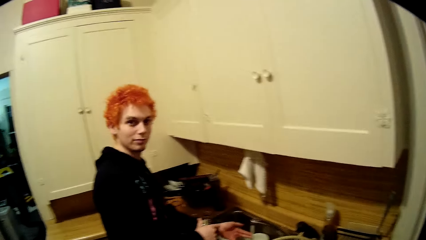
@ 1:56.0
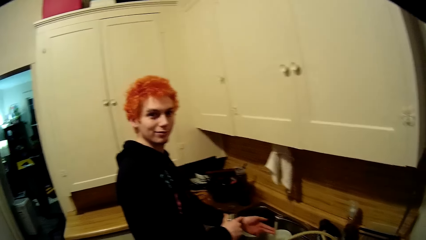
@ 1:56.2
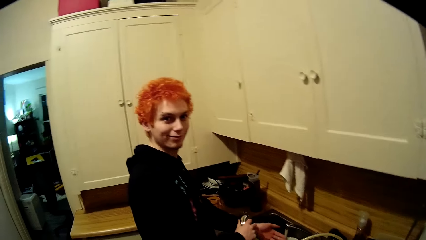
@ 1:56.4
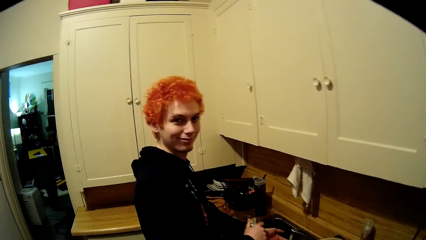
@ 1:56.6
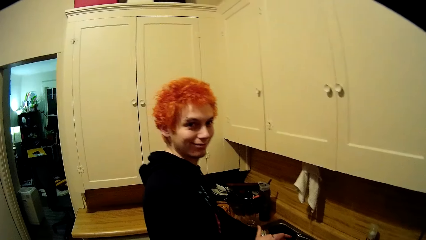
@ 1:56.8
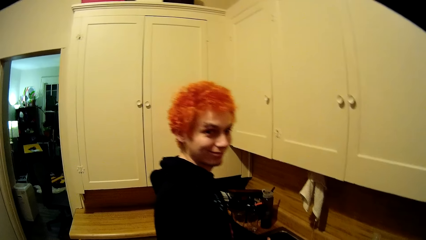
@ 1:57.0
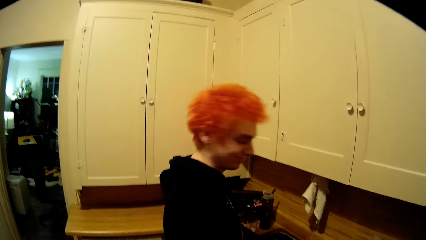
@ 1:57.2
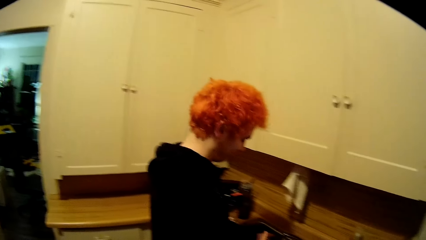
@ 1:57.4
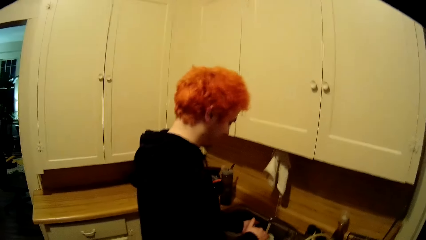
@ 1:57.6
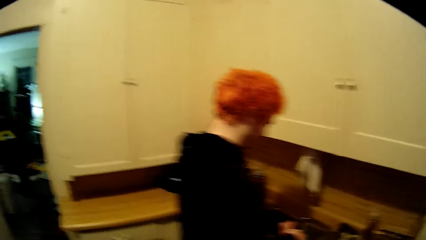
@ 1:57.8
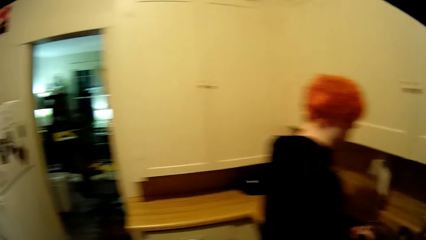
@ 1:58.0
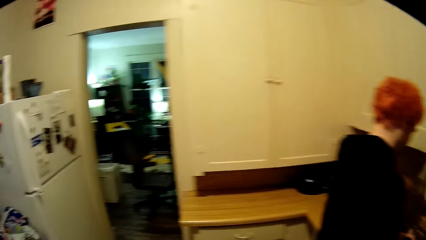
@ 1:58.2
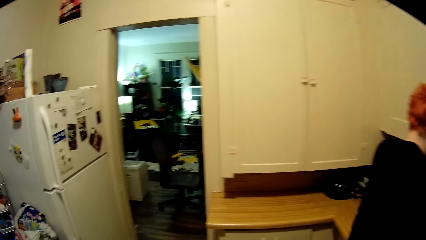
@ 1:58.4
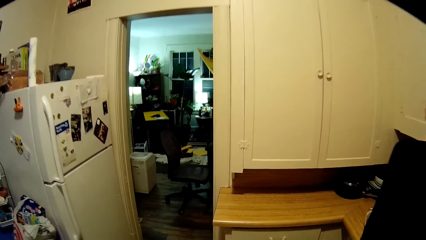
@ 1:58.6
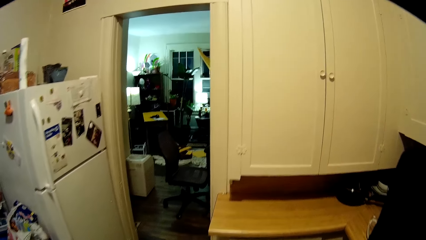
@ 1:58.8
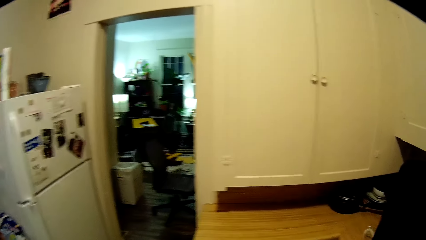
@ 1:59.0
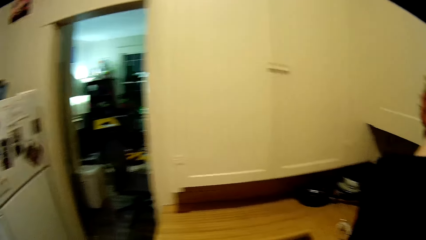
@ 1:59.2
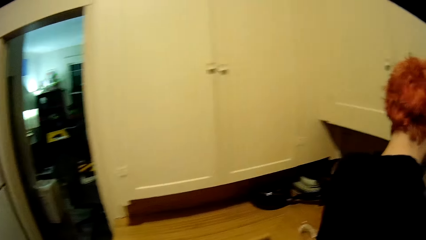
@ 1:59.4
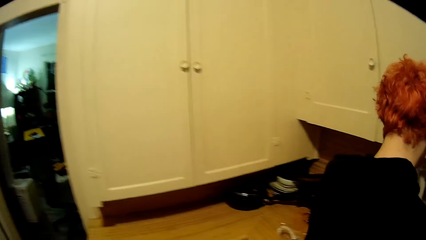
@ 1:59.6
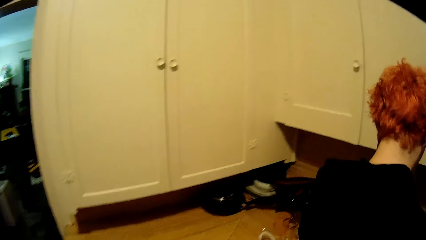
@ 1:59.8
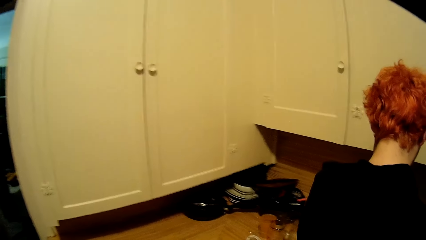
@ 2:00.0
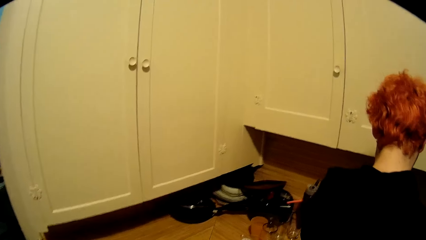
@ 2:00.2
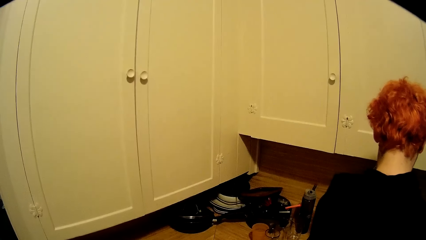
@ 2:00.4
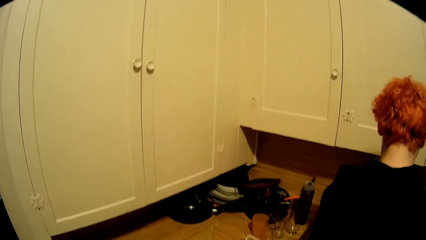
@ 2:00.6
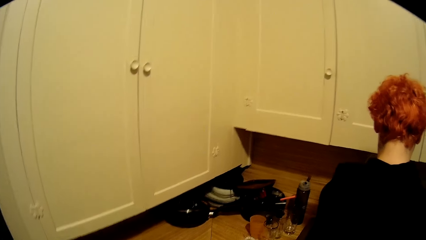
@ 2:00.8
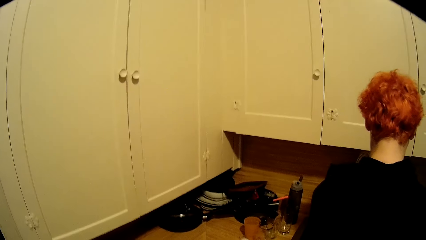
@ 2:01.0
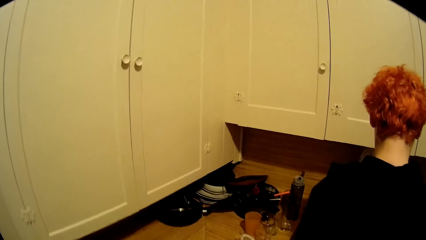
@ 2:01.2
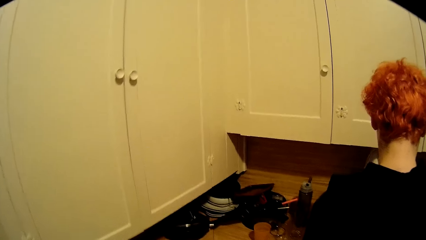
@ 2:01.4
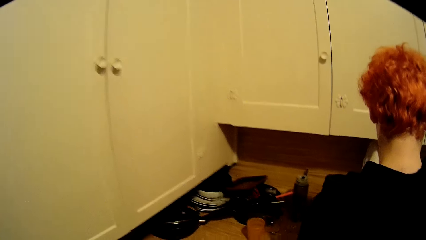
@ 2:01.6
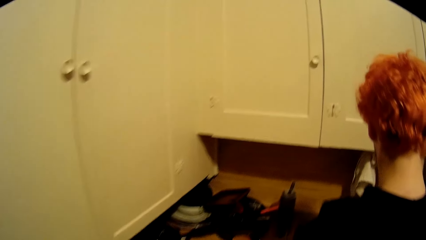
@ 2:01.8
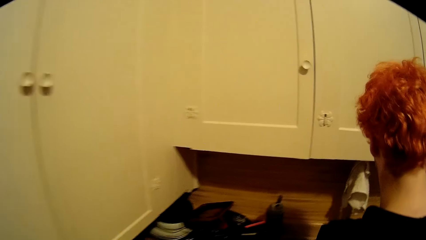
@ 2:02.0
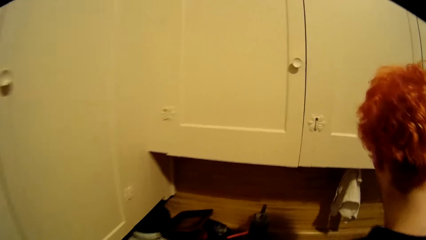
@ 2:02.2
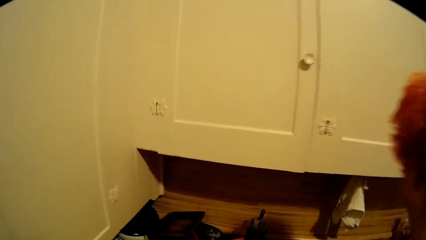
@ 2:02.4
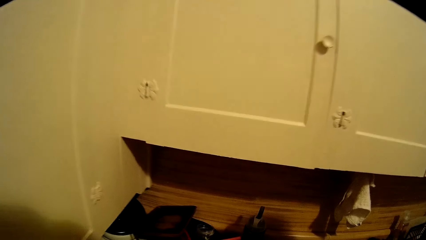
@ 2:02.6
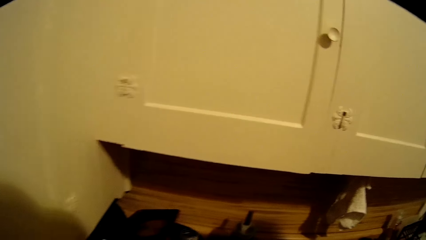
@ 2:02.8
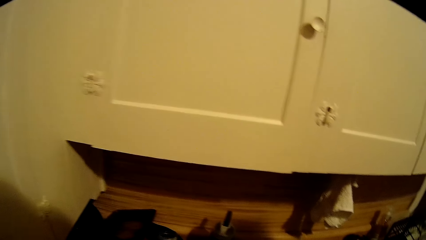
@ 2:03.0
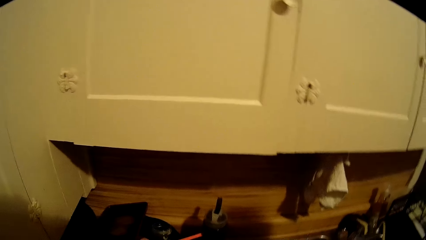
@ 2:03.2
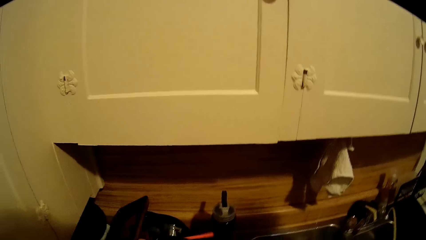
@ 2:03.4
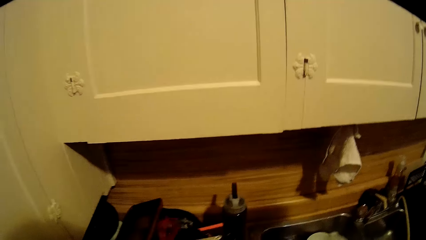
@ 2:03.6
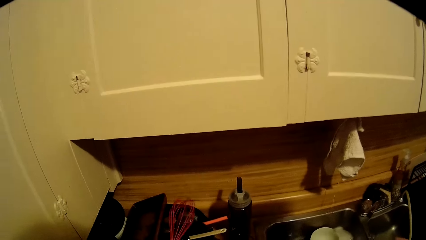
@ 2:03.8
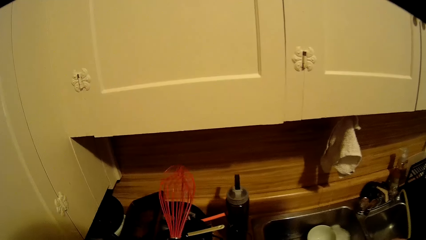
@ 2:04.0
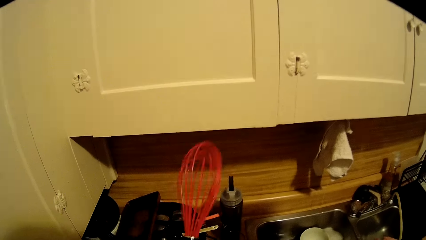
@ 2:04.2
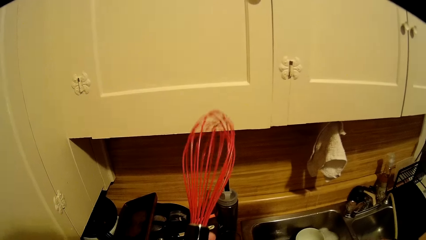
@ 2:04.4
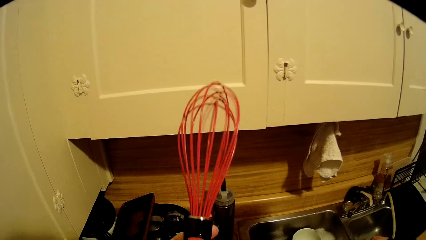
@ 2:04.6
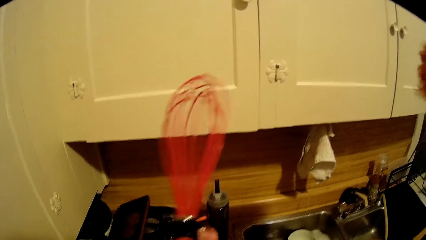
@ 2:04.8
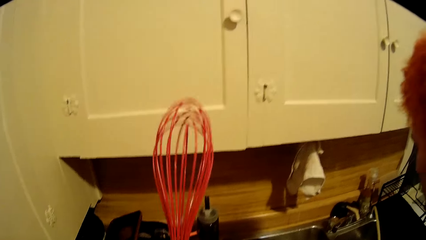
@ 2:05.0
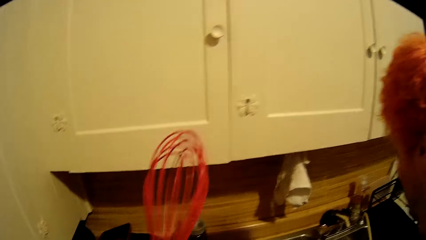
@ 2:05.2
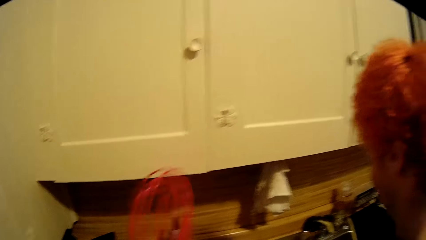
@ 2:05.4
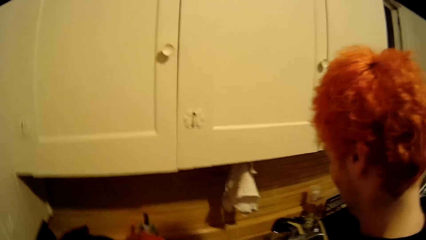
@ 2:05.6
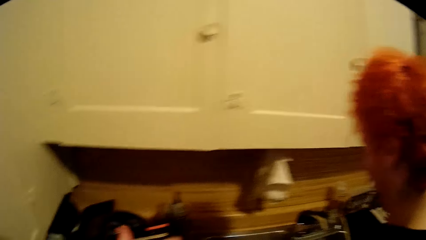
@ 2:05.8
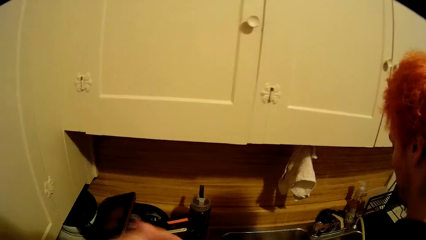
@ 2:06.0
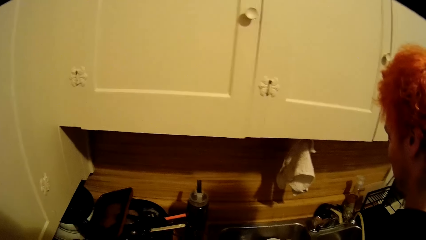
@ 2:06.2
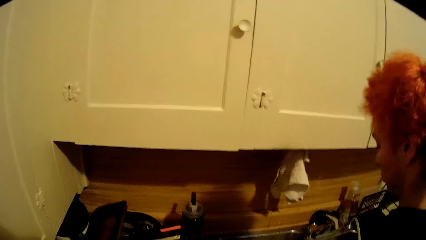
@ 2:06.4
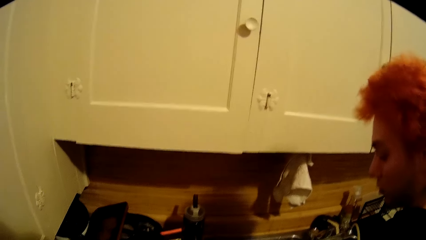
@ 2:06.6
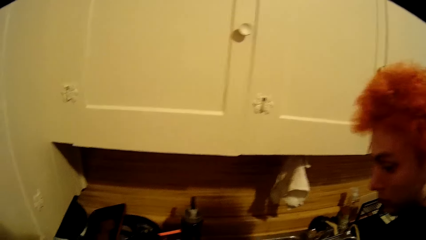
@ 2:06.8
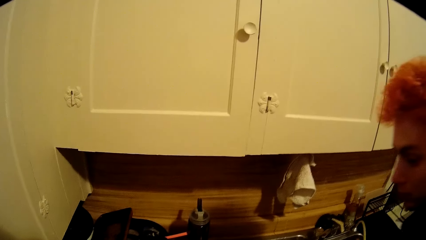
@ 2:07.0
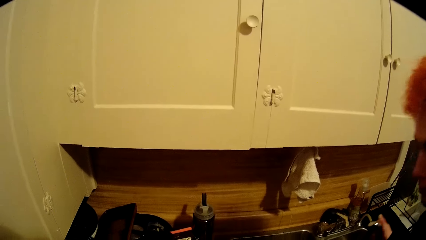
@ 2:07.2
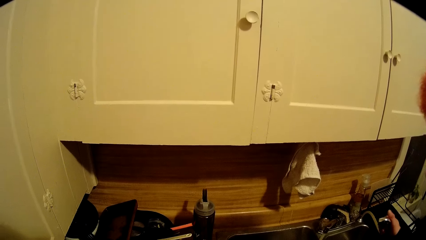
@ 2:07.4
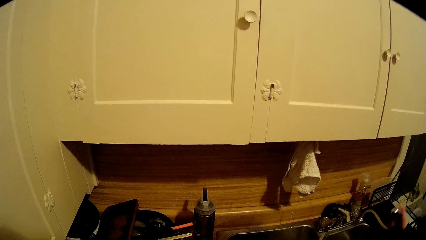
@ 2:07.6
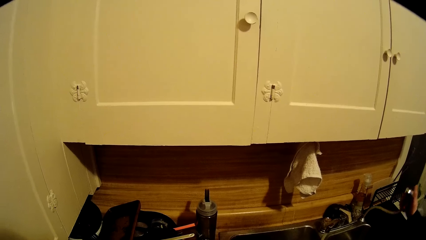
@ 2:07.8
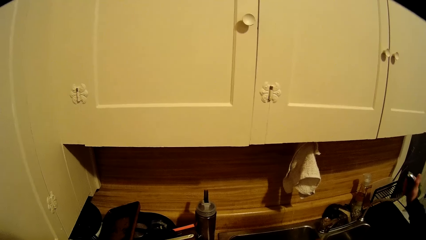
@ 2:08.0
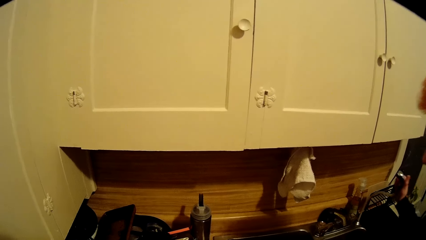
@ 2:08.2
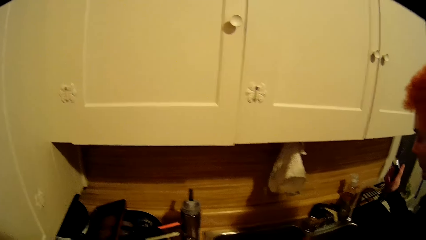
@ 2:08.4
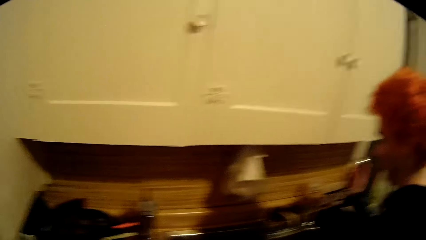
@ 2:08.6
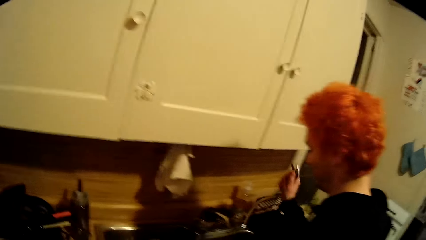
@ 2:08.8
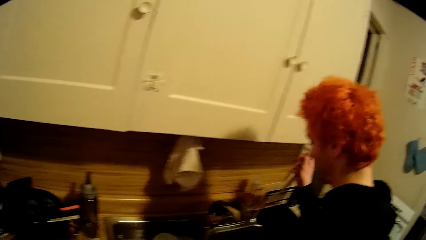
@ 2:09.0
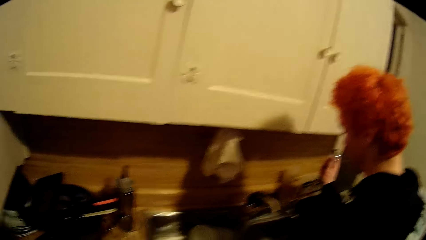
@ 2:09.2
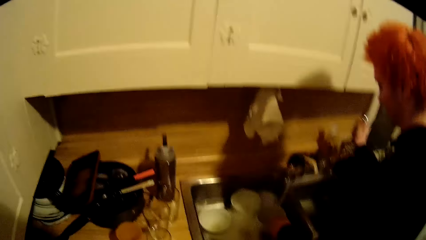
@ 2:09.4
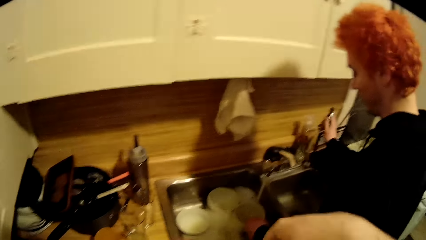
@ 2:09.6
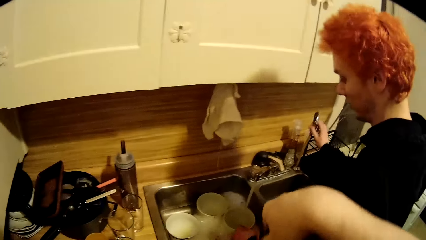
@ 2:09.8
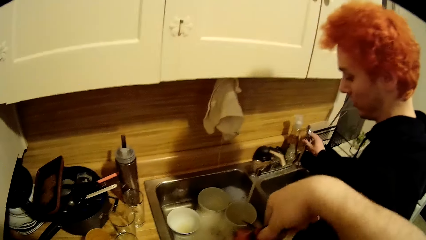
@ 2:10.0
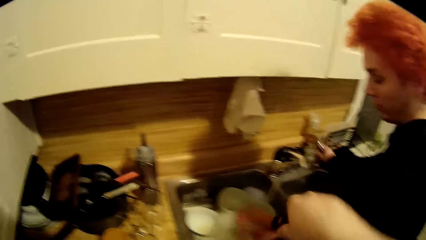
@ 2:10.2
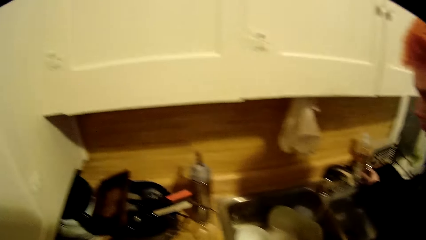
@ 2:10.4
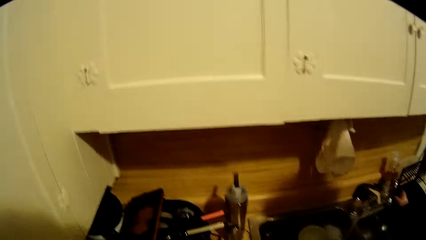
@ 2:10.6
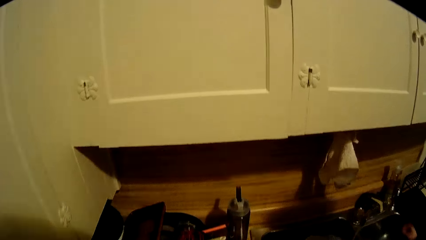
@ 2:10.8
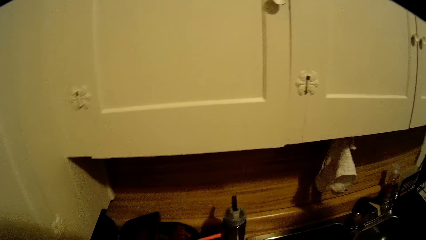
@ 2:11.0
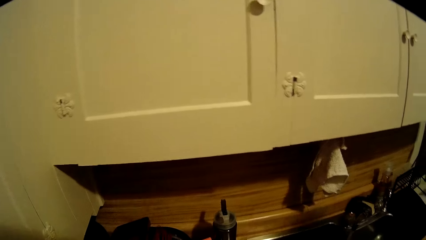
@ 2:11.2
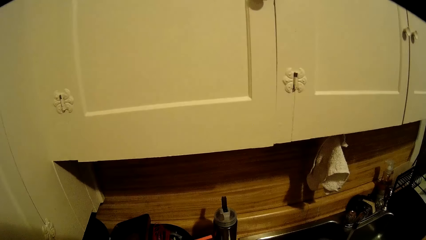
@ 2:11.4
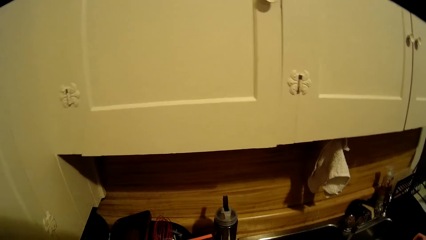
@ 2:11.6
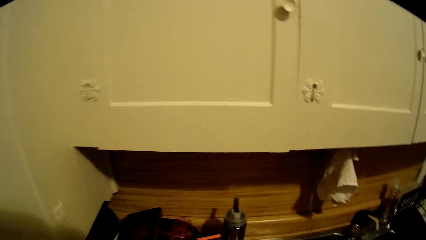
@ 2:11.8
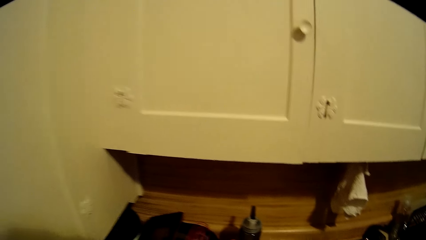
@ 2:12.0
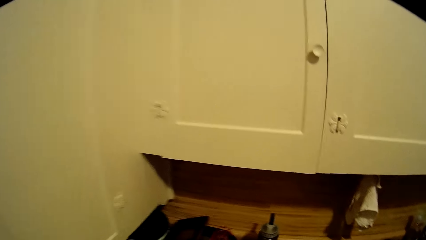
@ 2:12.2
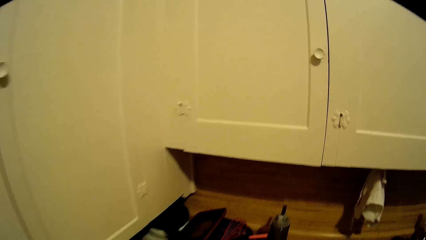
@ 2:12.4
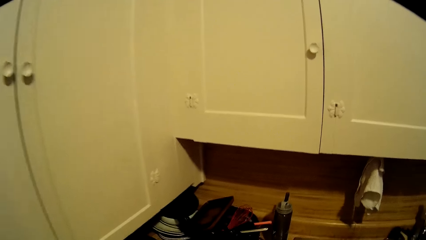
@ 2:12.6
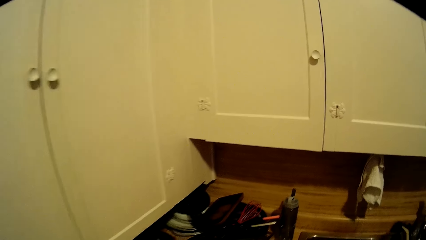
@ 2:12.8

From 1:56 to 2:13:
A man stares at the camera wearer. The camera wearer moves around the room. They pick up an egg mixer or whisk from the table. They look at the cabinet. They stare at the egg mixer. The man puts a tap on the sink. The man lifts the water tap.
